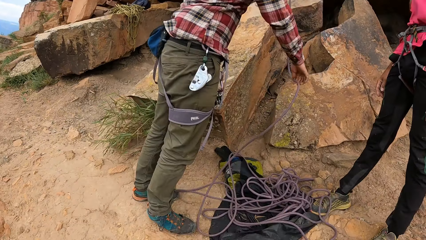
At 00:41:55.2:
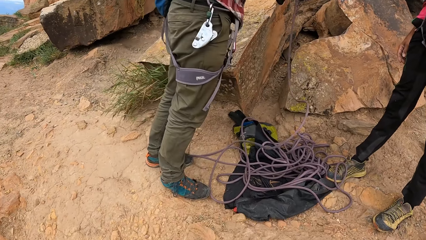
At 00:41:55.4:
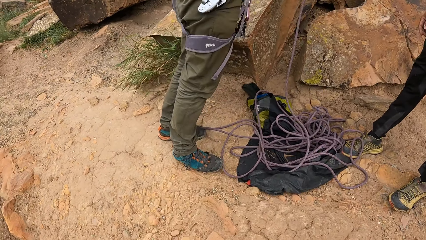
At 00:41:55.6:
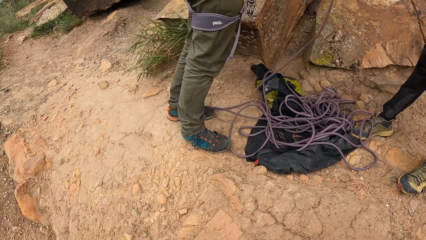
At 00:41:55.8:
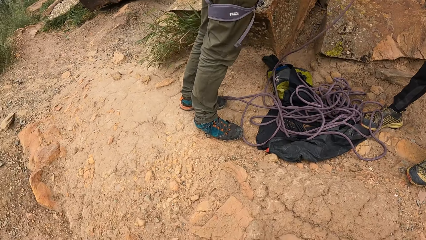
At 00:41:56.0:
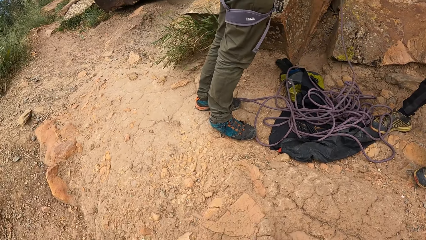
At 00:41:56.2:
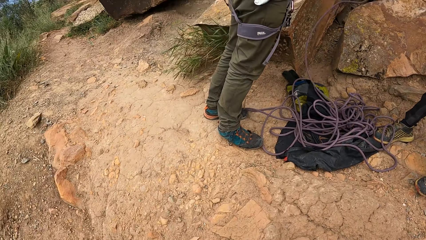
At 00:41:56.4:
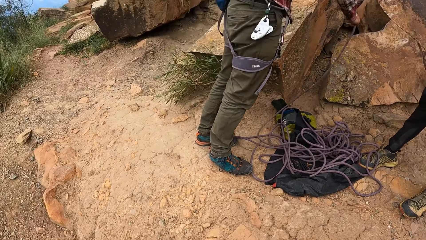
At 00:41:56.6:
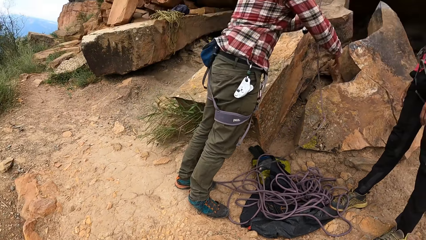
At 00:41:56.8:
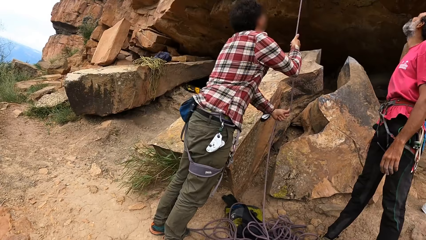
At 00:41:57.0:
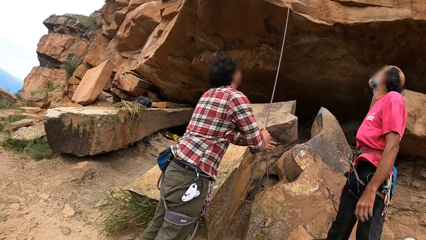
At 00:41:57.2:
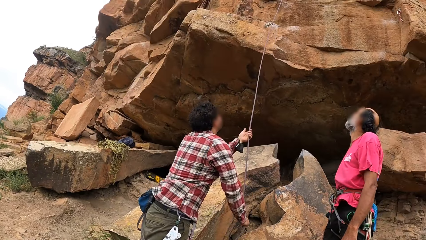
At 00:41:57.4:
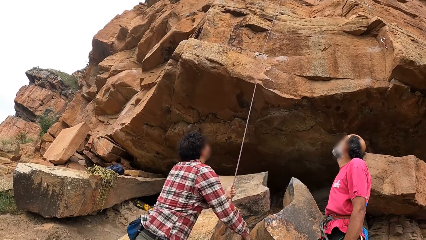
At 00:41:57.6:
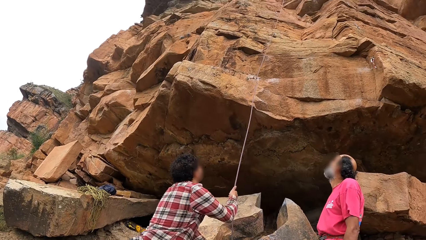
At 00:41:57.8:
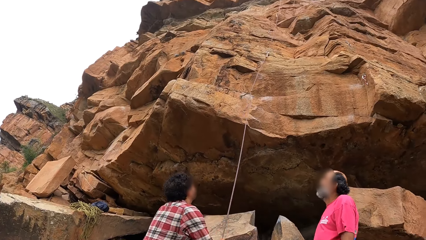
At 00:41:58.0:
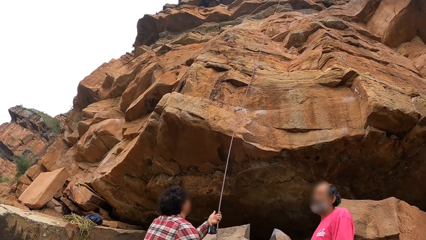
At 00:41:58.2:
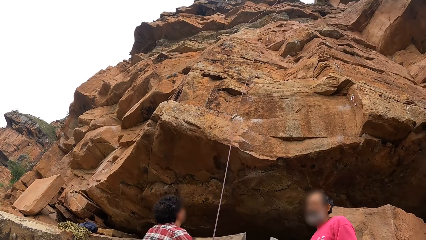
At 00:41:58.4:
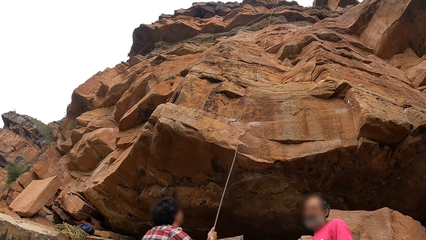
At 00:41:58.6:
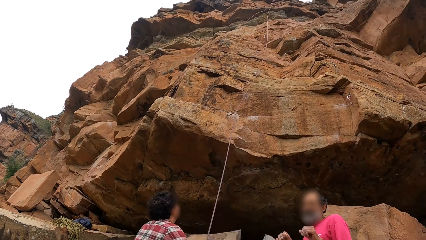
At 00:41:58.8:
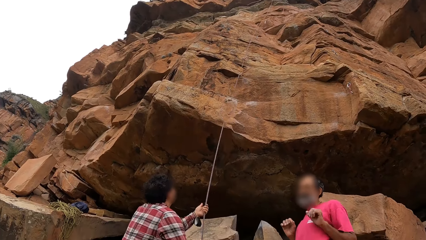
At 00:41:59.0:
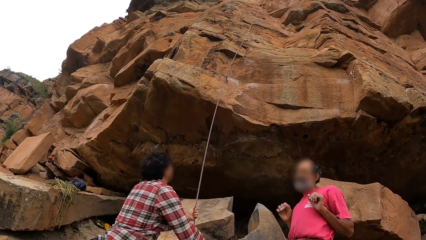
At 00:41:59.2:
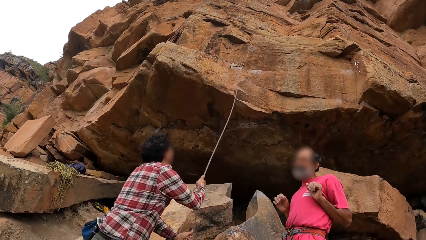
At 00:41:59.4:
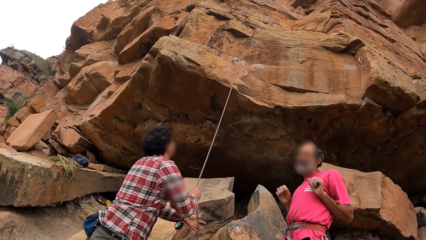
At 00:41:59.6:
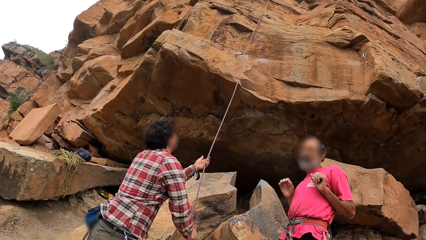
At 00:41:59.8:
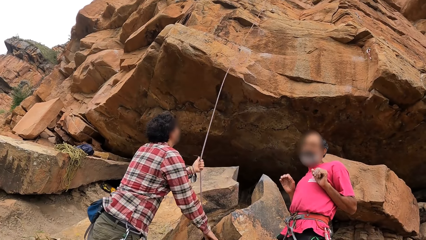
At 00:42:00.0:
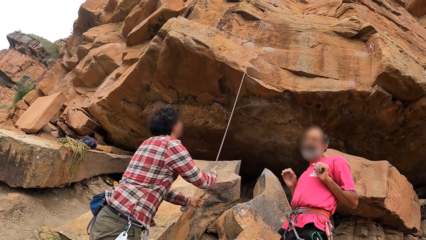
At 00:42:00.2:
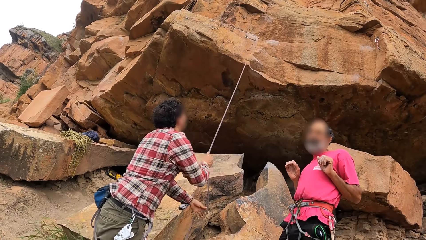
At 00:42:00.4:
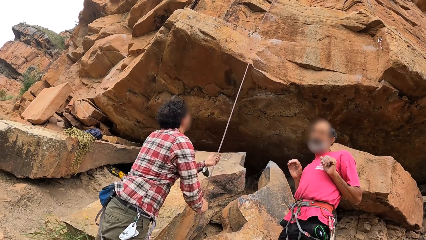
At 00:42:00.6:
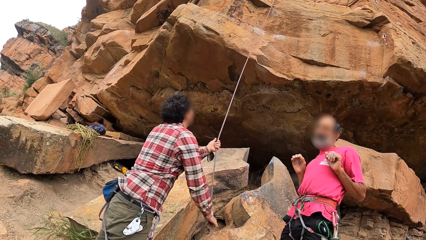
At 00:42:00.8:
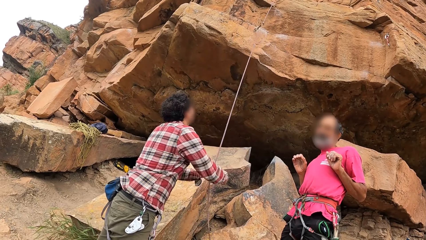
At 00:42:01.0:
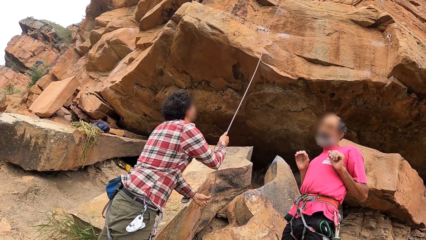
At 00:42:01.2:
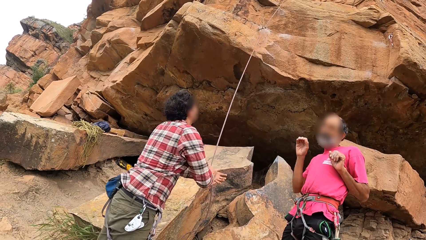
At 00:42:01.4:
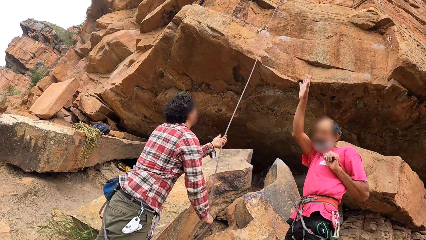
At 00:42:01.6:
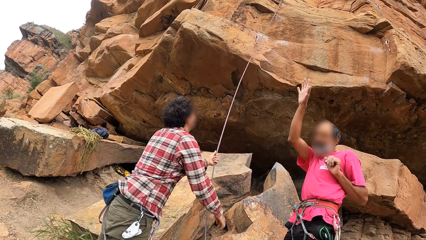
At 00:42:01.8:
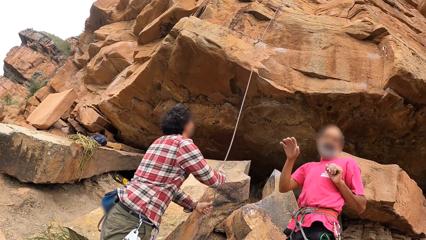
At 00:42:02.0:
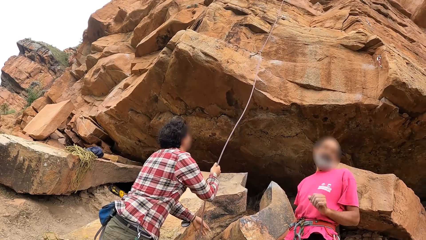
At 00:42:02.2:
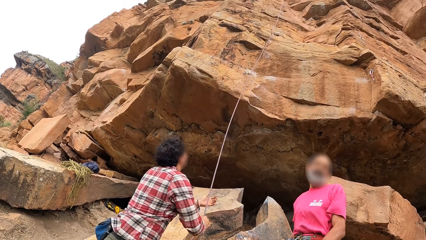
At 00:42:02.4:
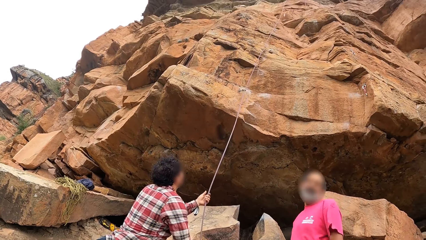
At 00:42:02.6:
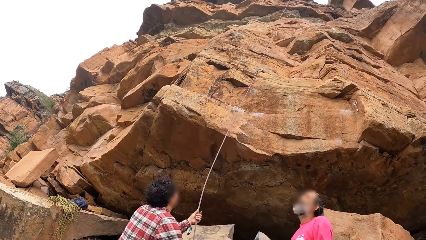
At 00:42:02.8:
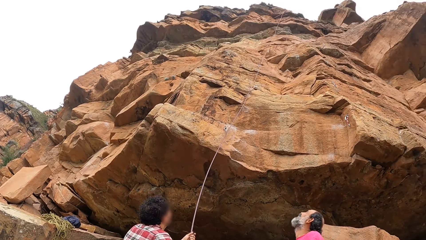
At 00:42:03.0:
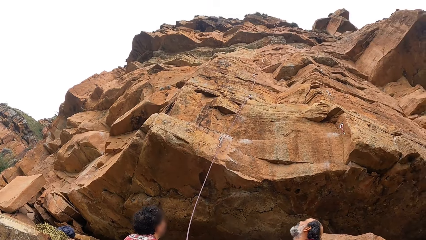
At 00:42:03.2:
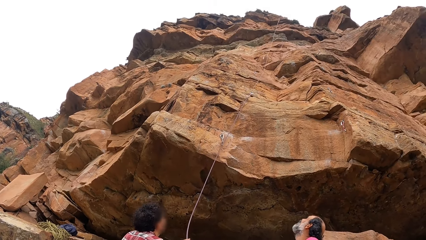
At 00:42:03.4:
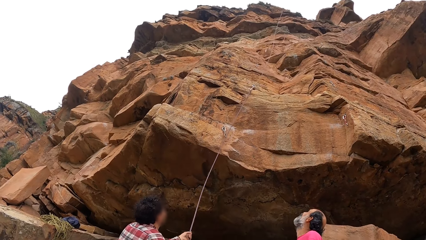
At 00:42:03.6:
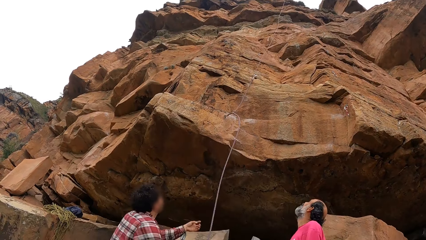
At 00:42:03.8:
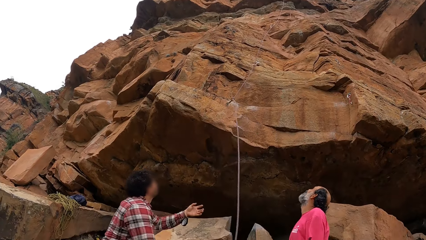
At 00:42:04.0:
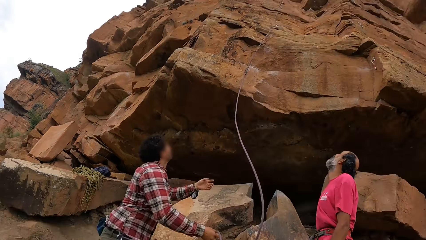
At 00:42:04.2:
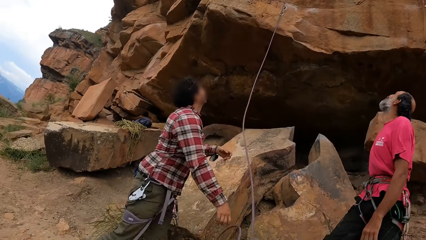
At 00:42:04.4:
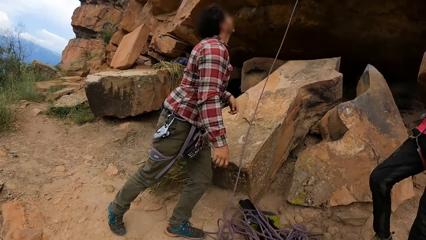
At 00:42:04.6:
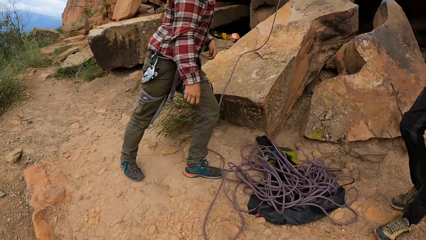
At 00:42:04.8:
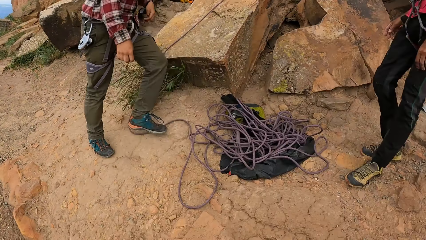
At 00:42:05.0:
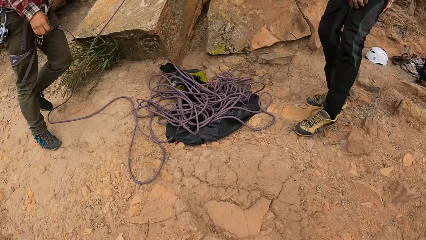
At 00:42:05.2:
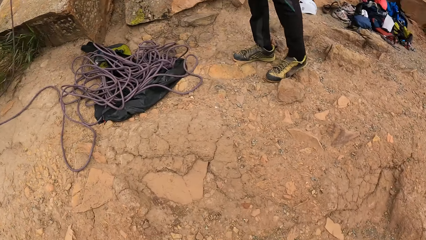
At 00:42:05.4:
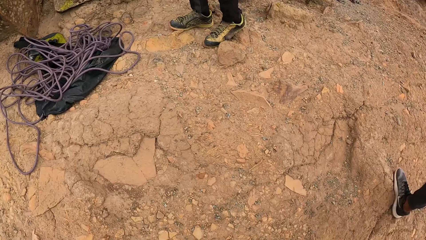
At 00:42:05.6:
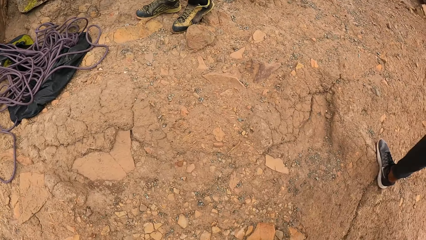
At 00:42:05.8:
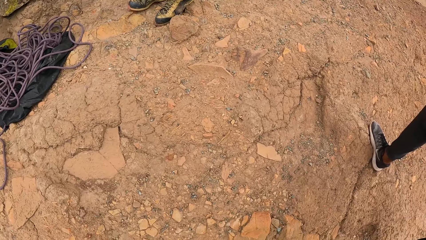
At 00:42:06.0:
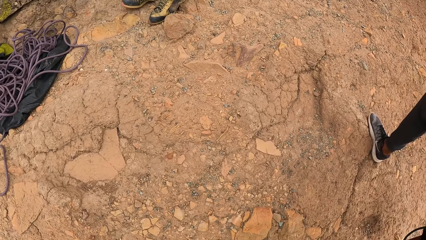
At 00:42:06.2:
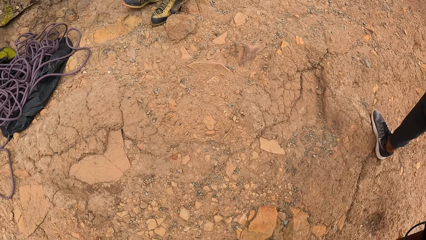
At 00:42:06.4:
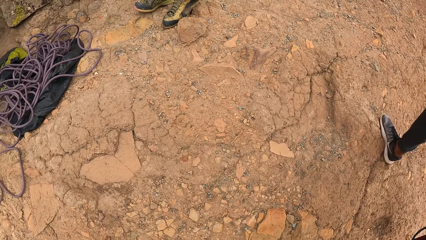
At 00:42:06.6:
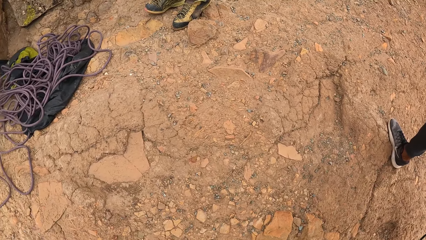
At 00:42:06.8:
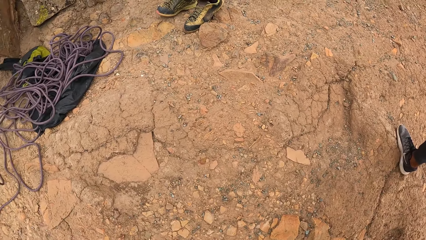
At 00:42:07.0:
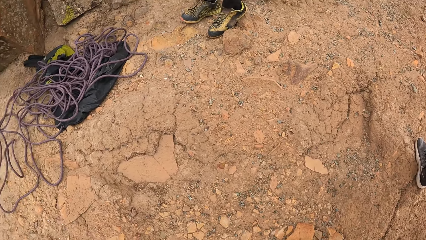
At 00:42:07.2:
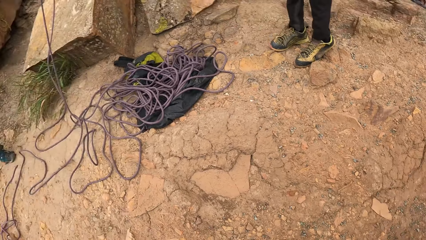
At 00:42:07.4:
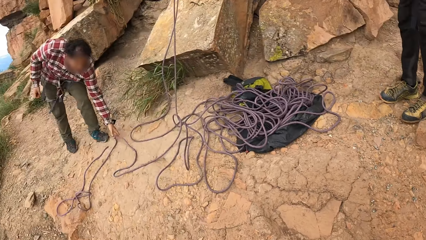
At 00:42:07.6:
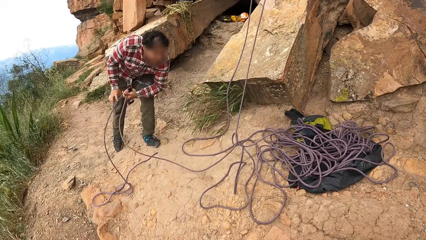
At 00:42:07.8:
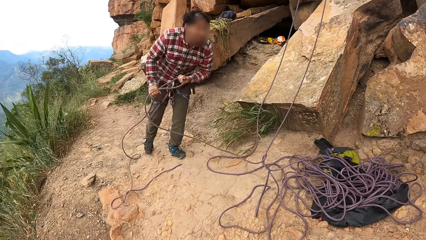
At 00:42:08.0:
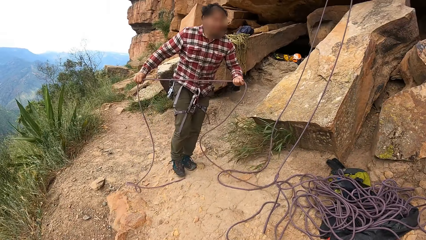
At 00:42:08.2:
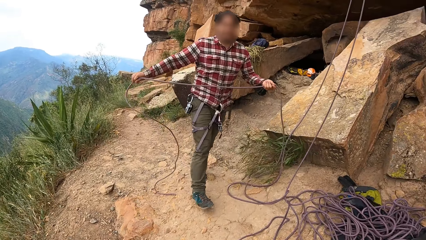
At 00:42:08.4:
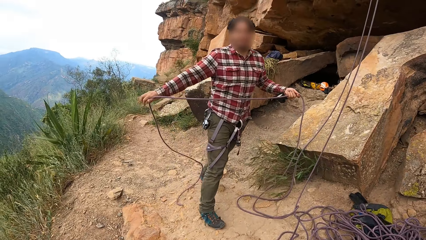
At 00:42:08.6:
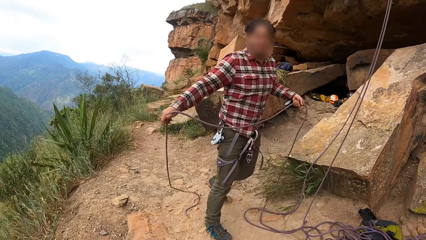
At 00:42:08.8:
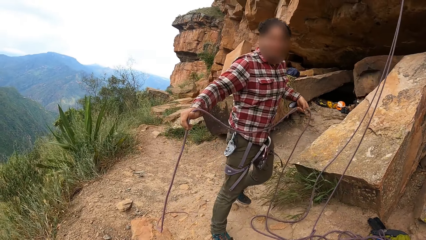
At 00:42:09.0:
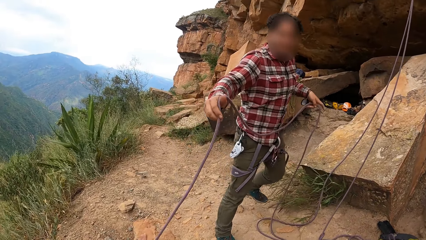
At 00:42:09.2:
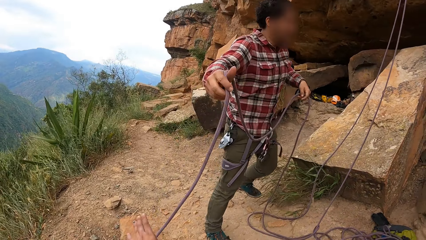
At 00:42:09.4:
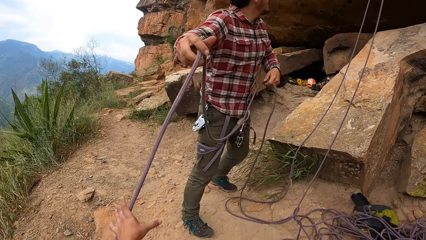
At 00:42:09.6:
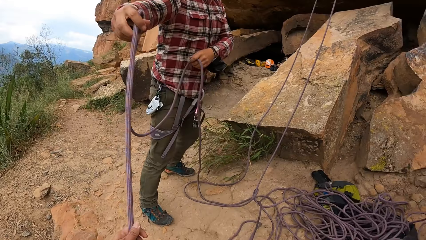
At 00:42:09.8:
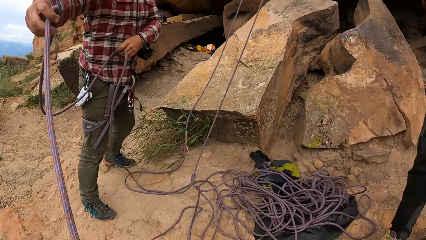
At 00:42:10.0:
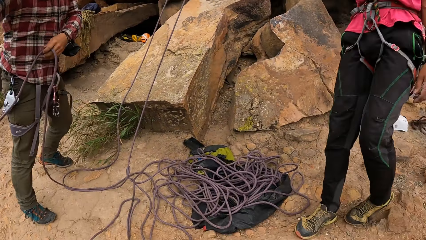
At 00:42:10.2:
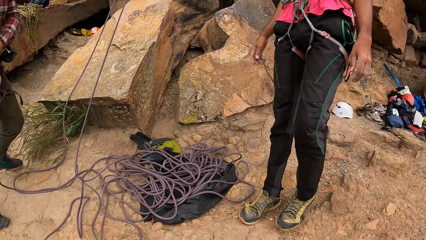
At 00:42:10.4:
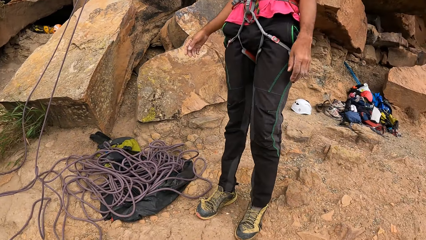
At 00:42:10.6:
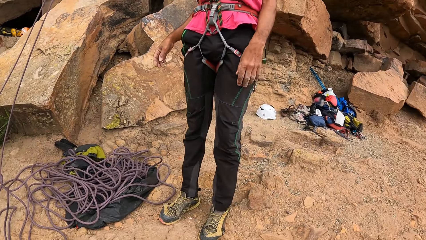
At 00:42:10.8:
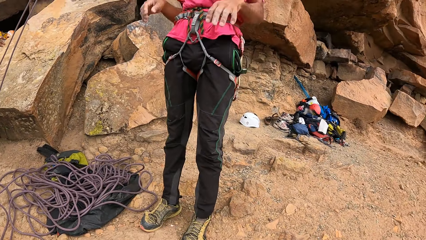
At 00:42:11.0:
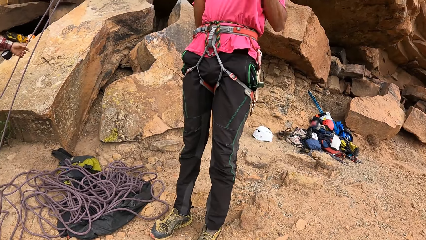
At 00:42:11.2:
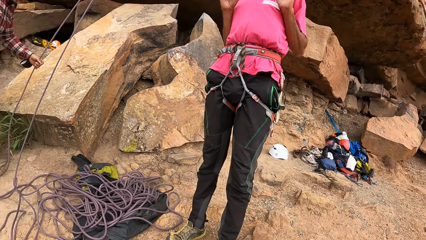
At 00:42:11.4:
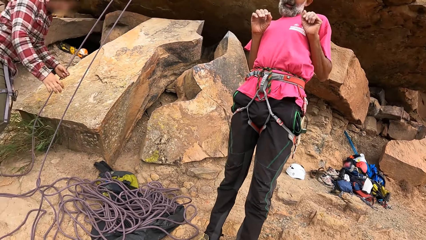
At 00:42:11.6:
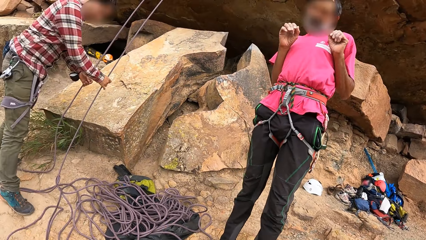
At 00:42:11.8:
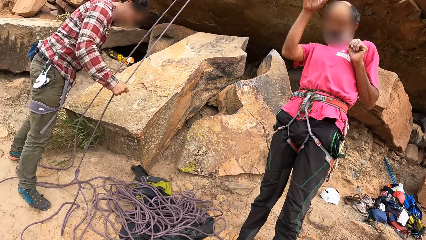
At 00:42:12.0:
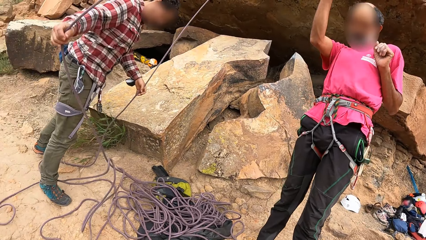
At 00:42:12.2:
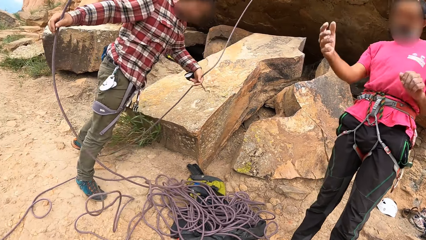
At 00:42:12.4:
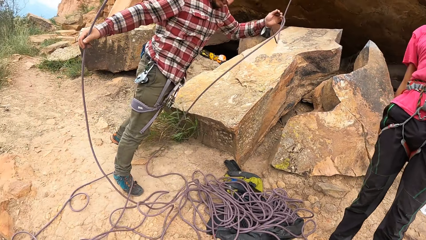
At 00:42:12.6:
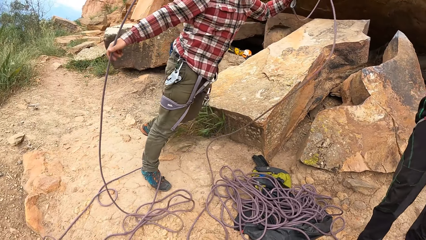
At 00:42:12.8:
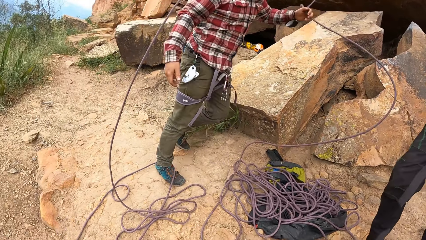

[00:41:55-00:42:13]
The camera wearer looks around. They look at a man. The man interacts with the camera wearer. Another man pulls the climbing rope. The camera wearer looks around. The other man moves backwards and picks the climbing rope from the ground. The camera wearer looks at the other man. The other man gives the camera wearer a rope. The camera wearer picks the rope from the other man. They look around. The first man interacts with the camera wearer. The camera wearer looks at the first man. The other man pulls ropes.
